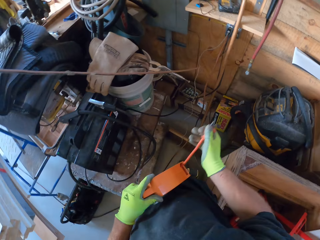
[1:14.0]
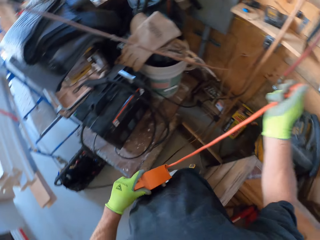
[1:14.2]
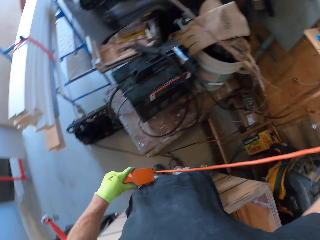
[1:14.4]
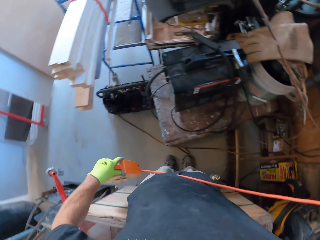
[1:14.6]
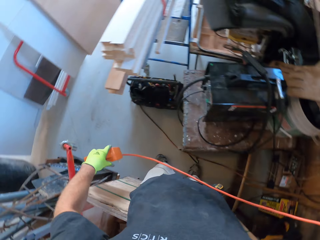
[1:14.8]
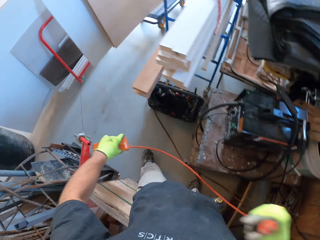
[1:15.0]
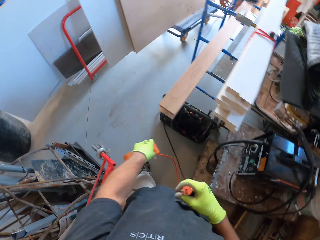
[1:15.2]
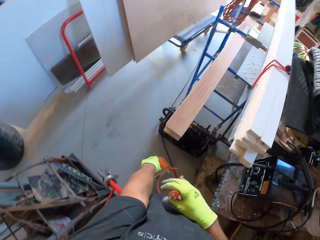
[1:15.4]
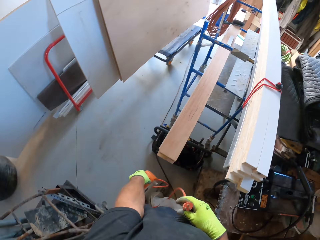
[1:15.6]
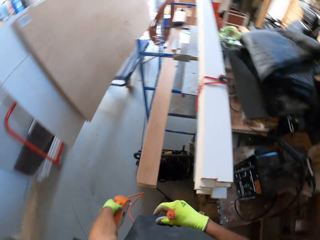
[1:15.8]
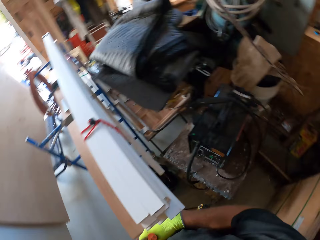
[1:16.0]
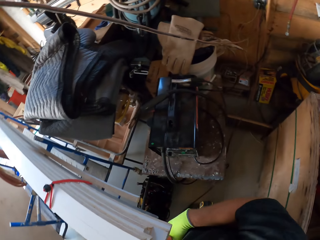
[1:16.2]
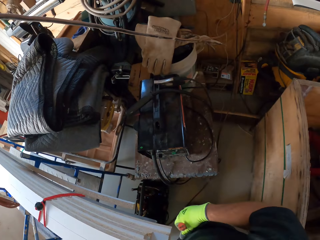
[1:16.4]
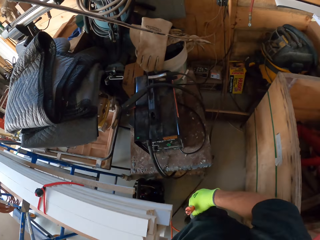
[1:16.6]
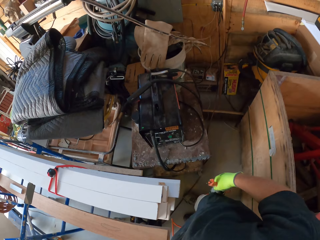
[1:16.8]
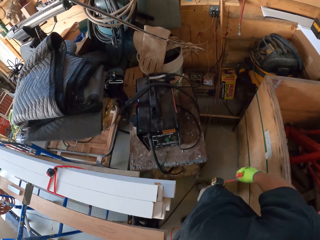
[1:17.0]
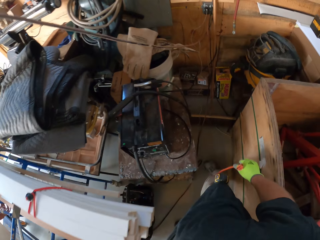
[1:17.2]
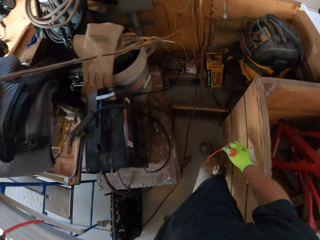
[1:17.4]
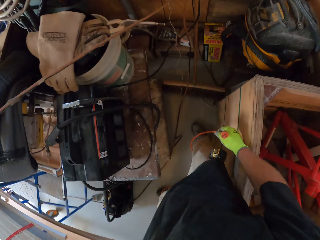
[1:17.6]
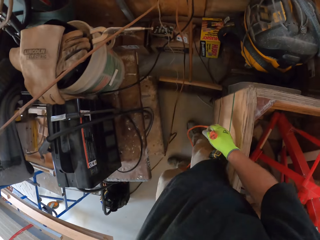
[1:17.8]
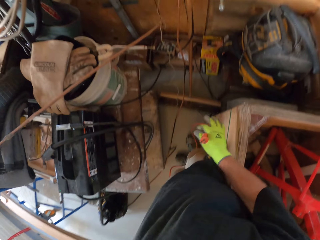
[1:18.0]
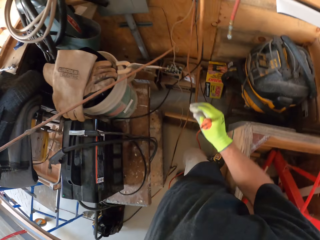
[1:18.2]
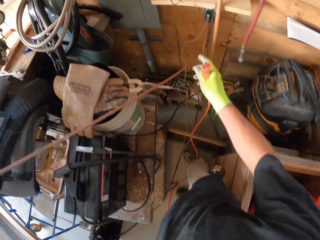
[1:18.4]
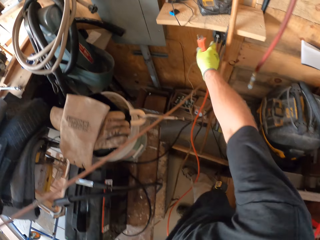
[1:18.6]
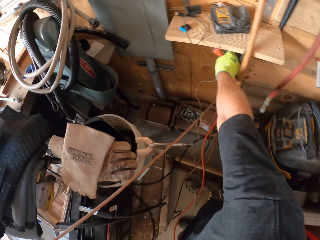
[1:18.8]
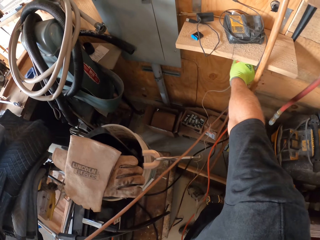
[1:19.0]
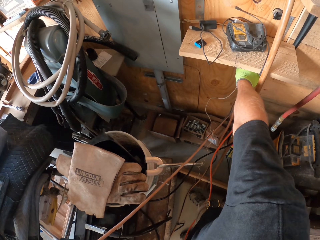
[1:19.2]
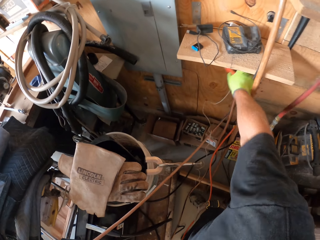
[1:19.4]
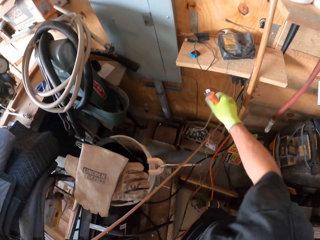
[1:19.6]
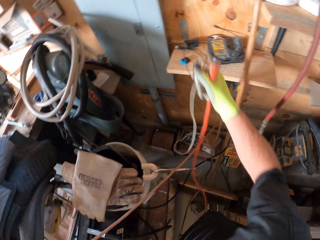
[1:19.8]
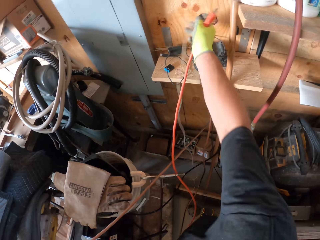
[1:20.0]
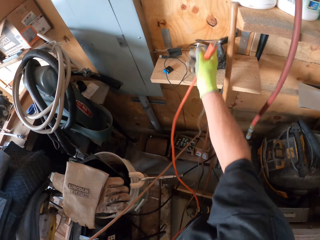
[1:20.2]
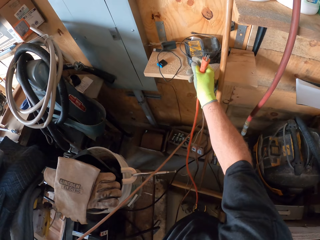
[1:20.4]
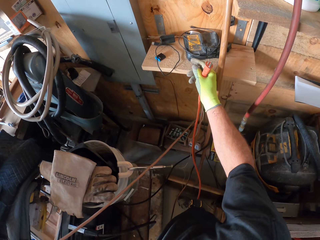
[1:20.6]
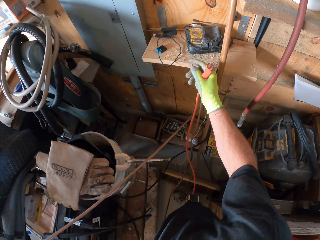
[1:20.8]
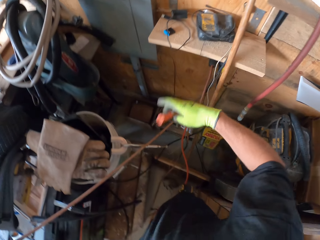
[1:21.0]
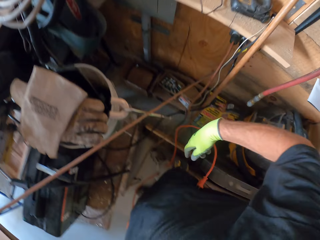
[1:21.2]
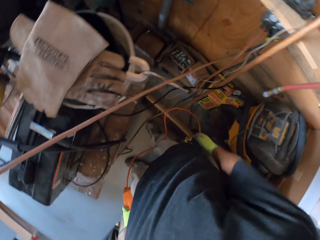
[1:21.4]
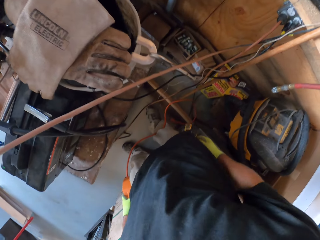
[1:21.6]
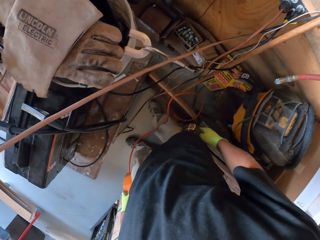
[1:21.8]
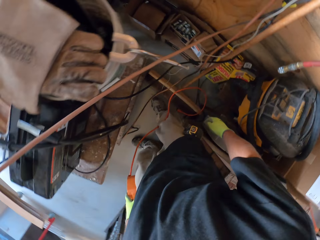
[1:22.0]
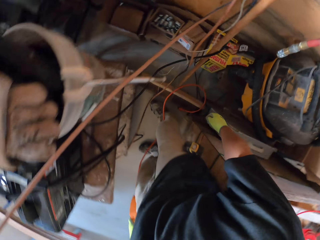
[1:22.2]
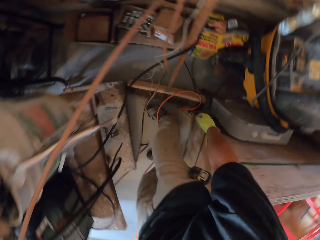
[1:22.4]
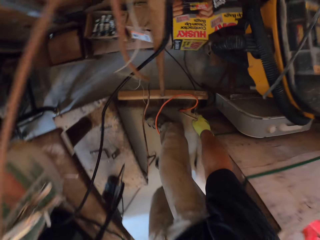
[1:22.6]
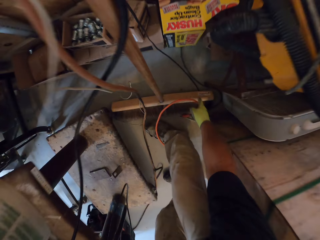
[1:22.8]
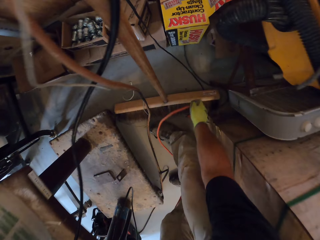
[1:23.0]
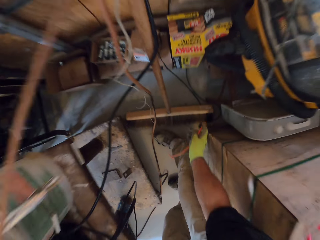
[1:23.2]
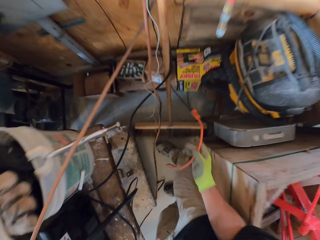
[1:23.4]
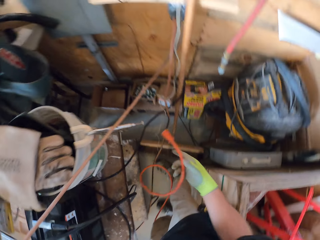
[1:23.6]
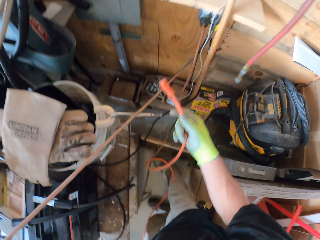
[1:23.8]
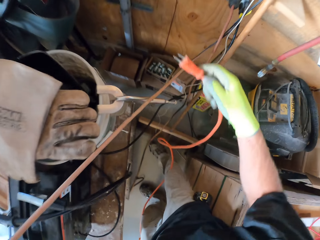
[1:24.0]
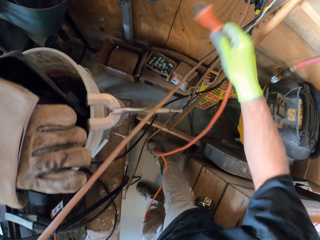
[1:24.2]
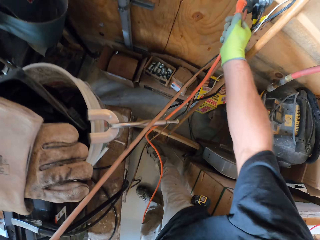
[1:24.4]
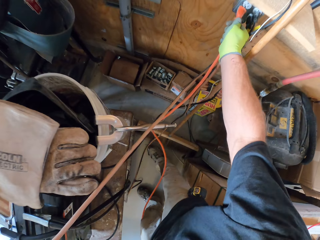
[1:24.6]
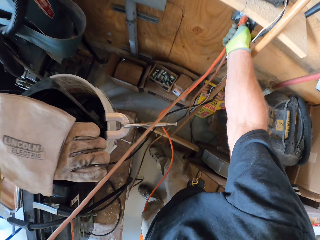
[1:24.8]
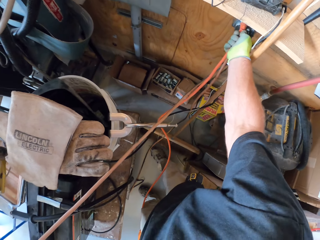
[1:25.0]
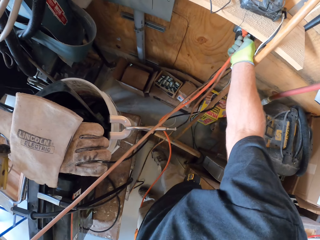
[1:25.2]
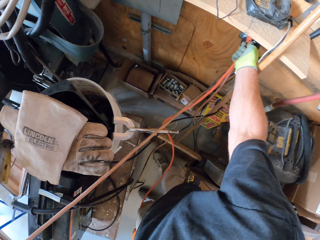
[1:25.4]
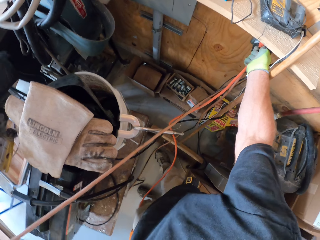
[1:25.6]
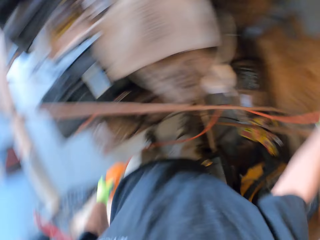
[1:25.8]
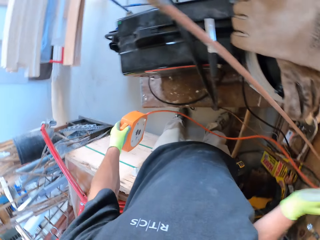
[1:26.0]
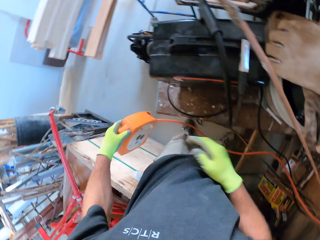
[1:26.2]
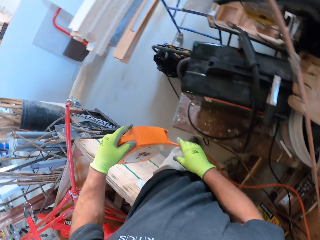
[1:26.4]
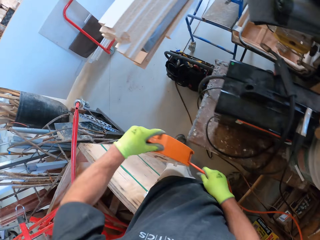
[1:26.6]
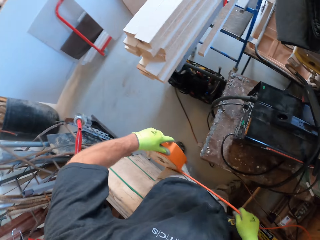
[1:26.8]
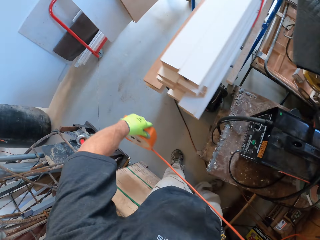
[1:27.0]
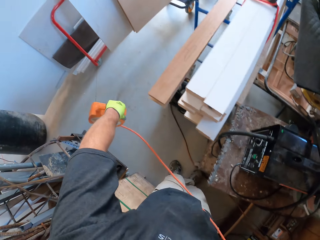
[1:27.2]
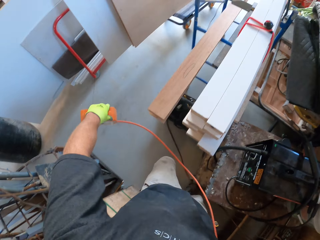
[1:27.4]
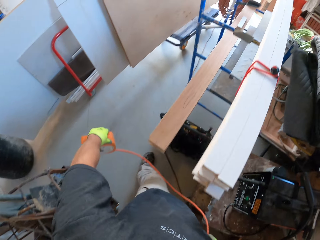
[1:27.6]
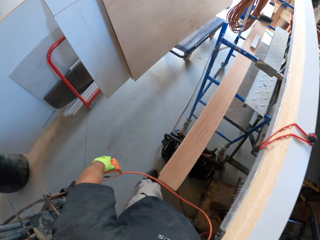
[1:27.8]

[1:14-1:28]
The camera wearer pulls the extension roll. They roll out the power cable from the extension. They move around. They unplug a power cable from a socket. They pick up the other power cable. They connect the power cable to the socket. They pull the extension roll. They move around.

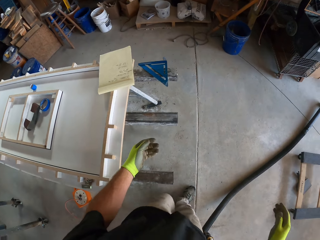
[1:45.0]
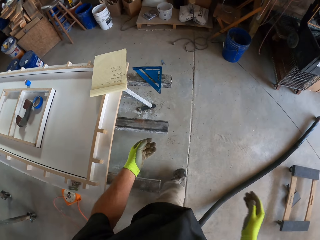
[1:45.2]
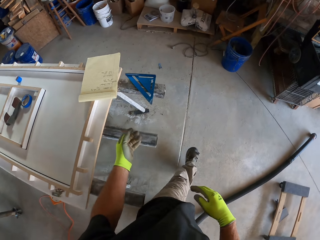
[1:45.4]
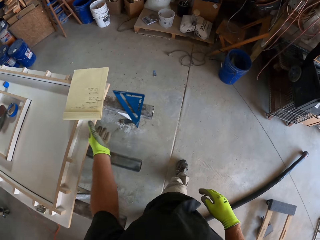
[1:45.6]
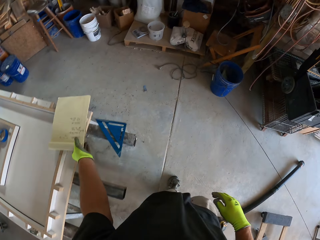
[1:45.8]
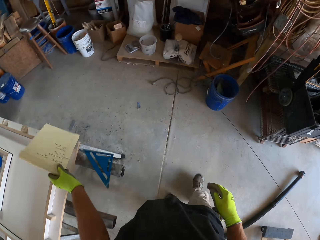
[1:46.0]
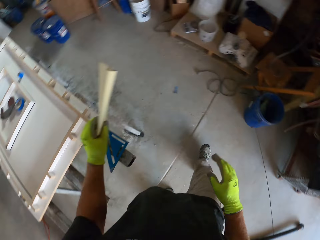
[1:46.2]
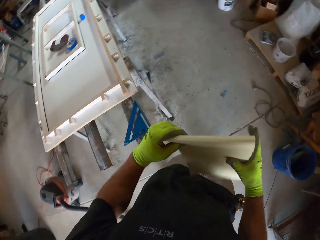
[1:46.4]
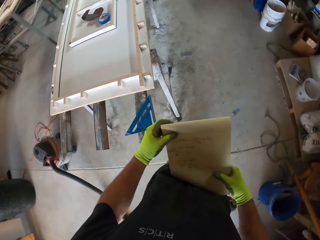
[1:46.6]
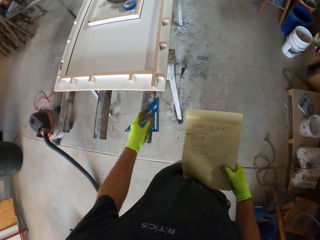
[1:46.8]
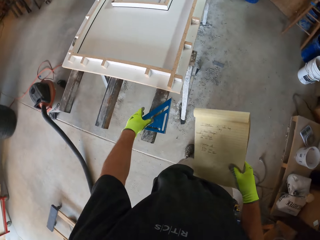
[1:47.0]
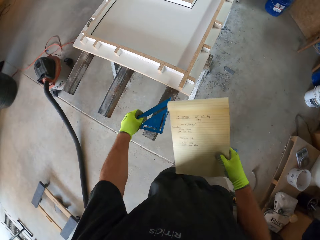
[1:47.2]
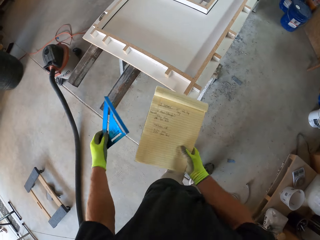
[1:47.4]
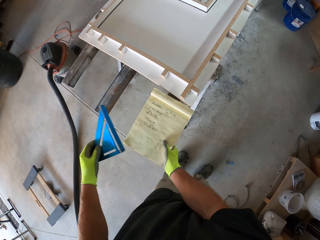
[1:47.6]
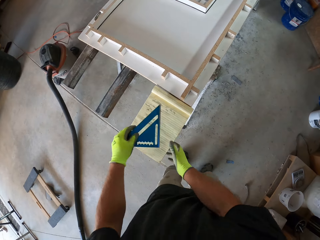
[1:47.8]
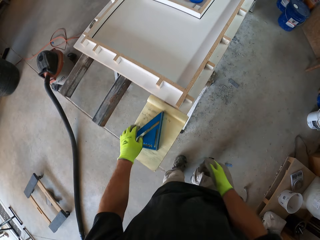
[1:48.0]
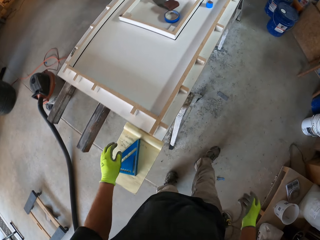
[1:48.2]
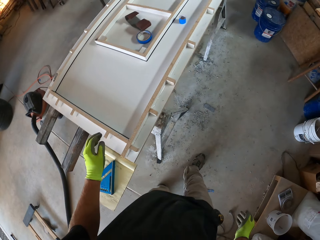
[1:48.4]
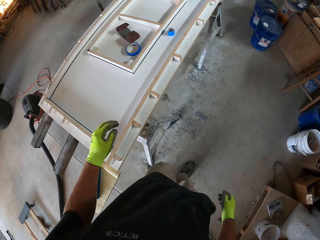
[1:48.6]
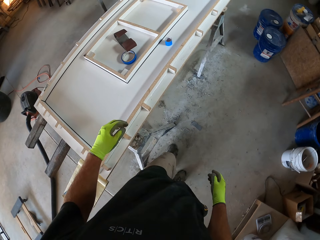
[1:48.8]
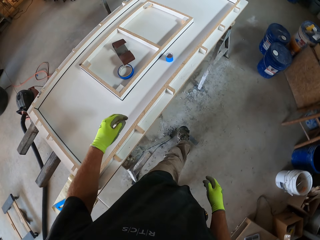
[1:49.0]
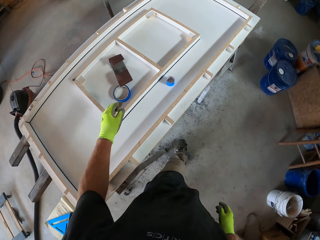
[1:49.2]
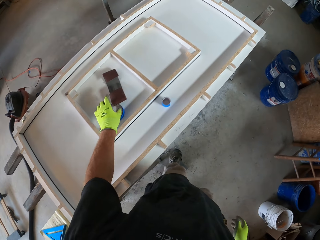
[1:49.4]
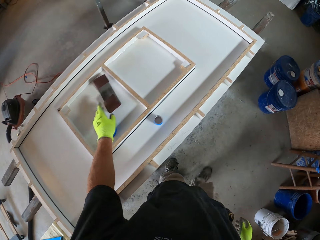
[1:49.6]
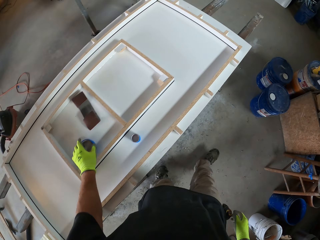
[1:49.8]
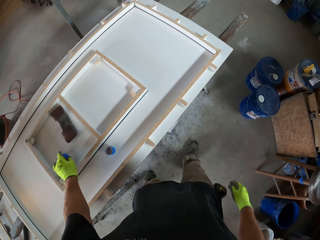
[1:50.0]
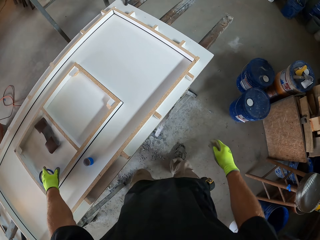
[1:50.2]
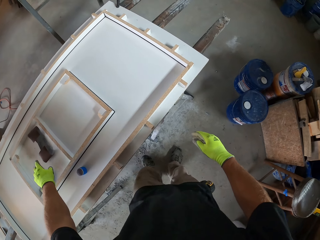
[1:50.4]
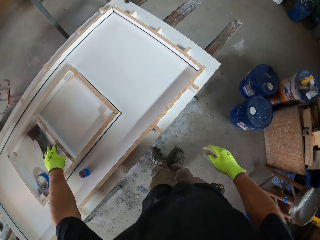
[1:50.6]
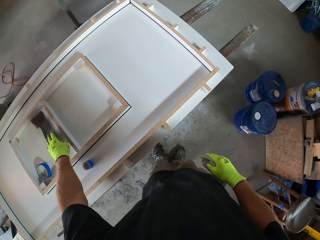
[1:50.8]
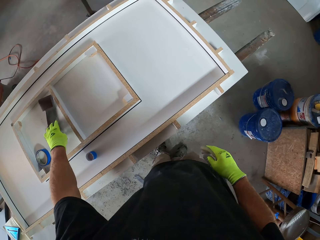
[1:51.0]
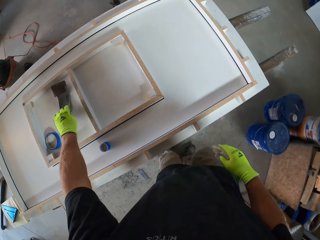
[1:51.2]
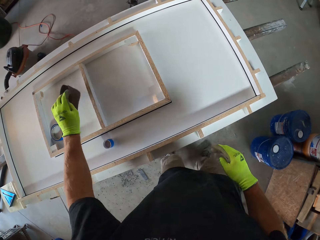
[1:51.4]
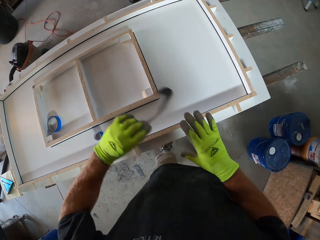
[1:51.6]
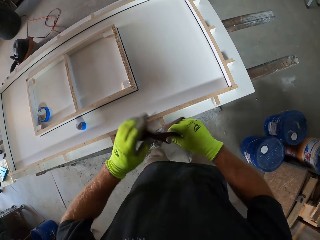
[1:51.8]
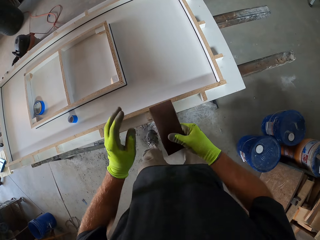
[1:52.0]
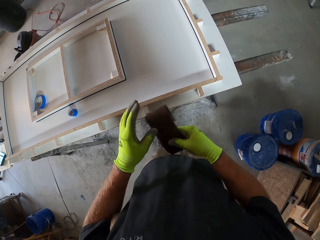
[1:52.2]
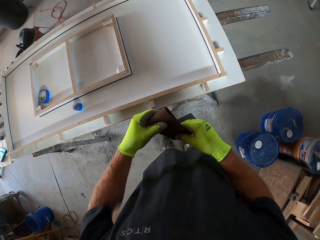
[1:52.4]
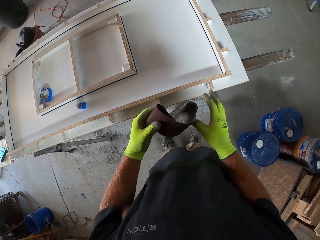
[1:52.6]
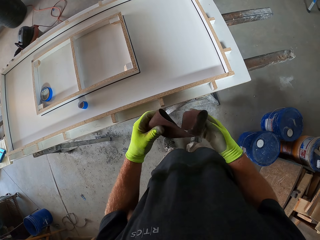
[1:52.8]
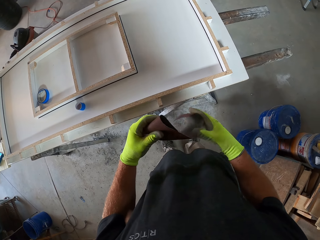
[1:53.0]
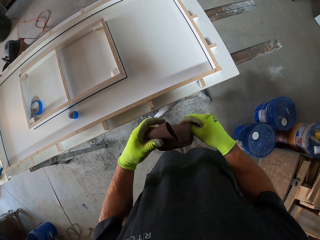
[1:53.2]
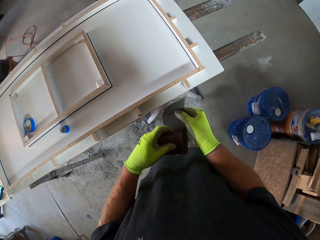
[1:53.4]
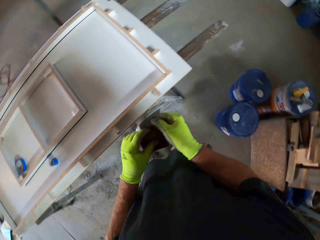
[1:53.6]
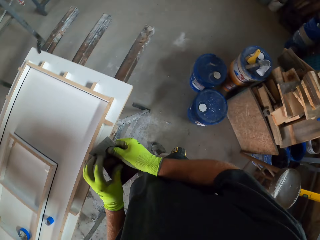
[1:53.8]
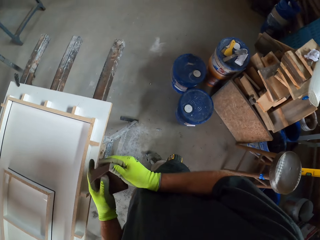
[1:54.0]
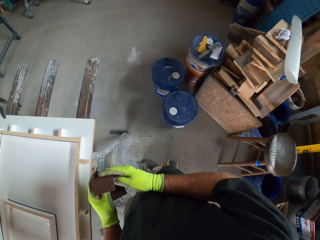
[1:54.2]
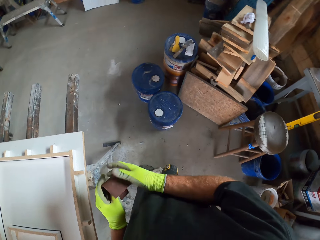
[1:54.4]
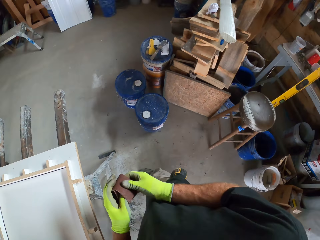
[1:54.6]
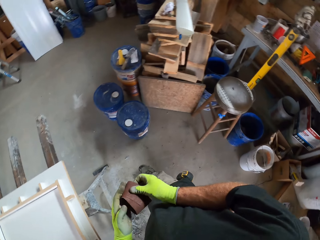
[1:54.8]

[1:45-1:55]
The camera wearer picks up a book. They collect a triangular ruler. They place the book on the work table. They put the triangular ruler on top of the book. They walk around. They move a sandpaper over the table. They move a blue tape on the table. They pick up the sandpaper. They fold the sandpaper.
